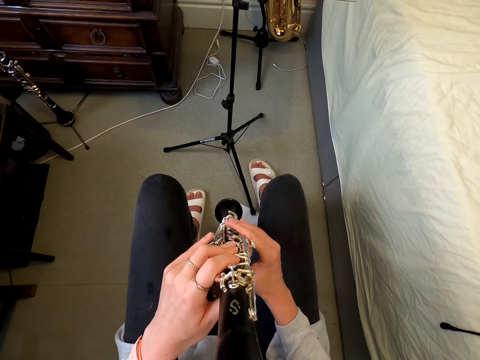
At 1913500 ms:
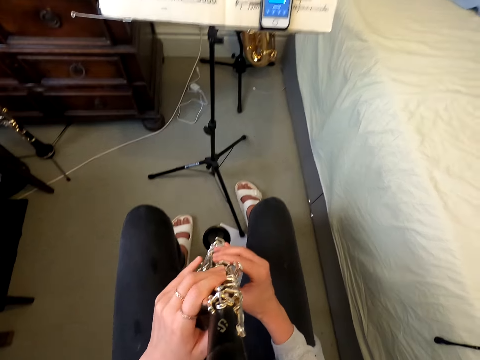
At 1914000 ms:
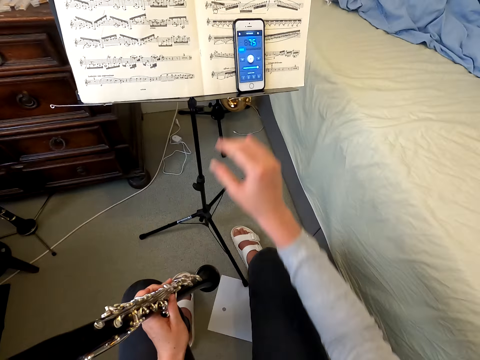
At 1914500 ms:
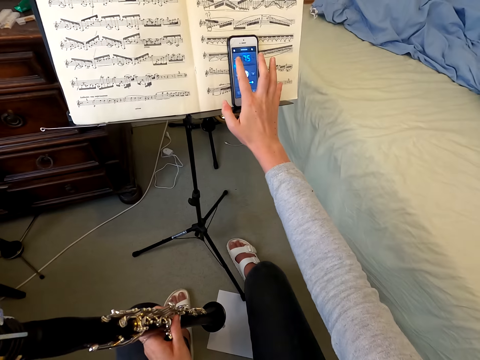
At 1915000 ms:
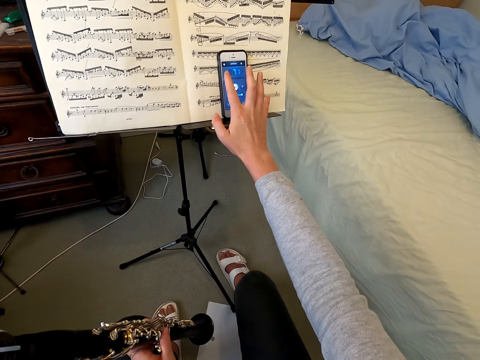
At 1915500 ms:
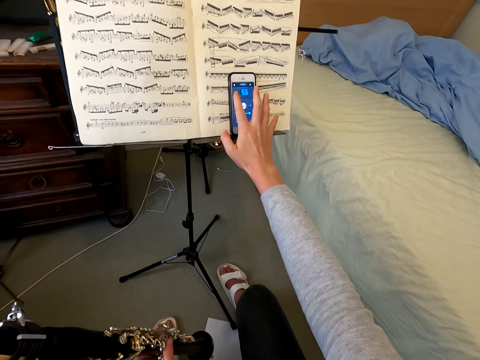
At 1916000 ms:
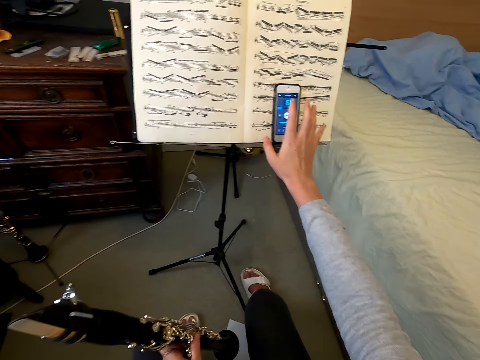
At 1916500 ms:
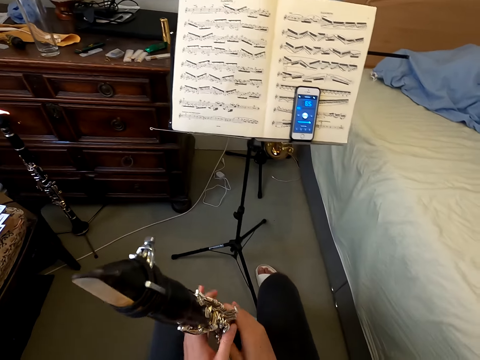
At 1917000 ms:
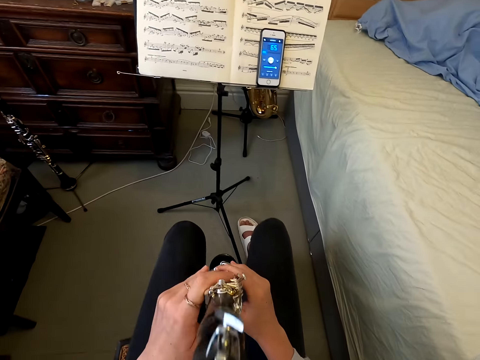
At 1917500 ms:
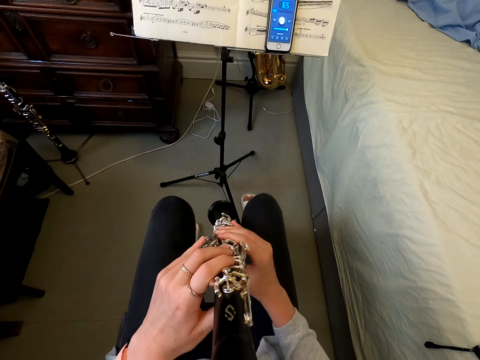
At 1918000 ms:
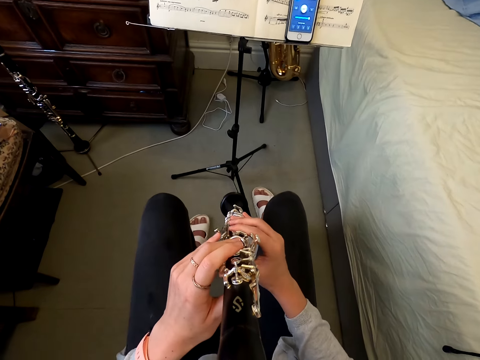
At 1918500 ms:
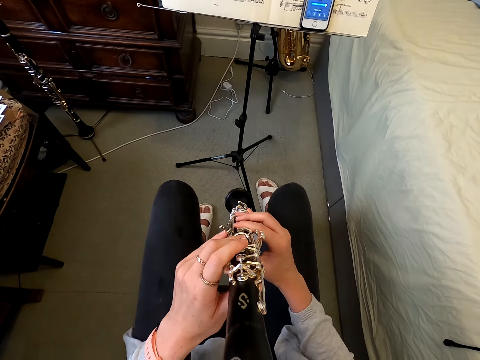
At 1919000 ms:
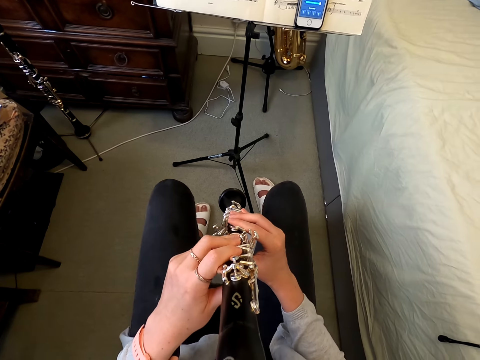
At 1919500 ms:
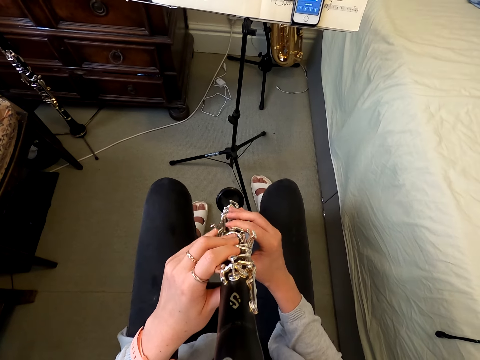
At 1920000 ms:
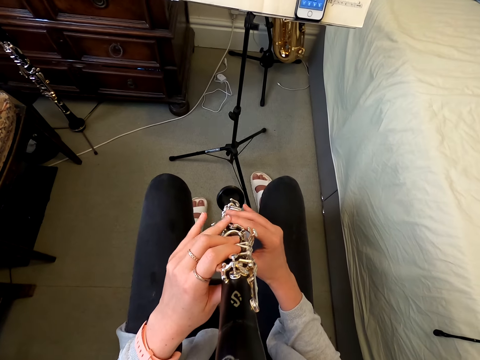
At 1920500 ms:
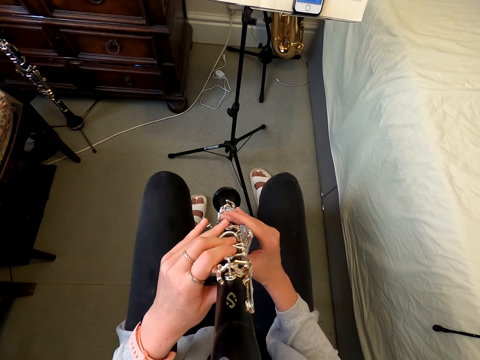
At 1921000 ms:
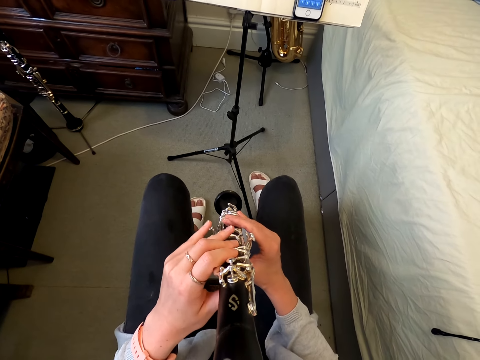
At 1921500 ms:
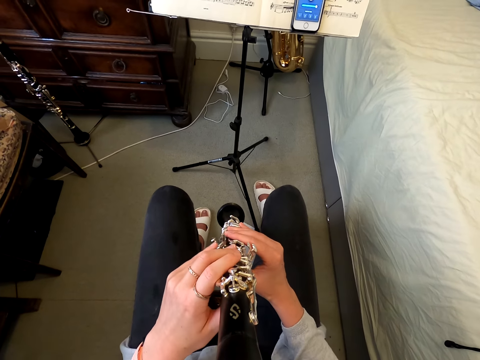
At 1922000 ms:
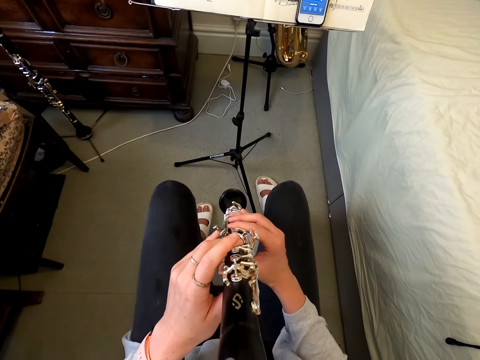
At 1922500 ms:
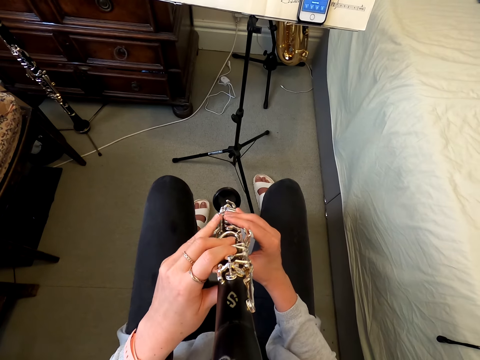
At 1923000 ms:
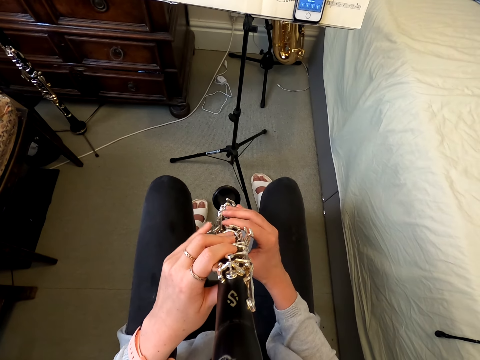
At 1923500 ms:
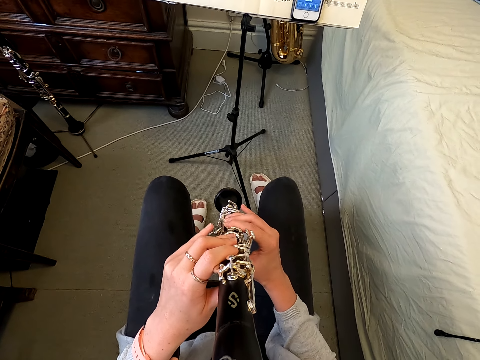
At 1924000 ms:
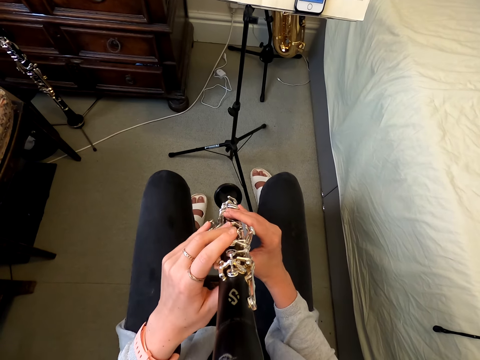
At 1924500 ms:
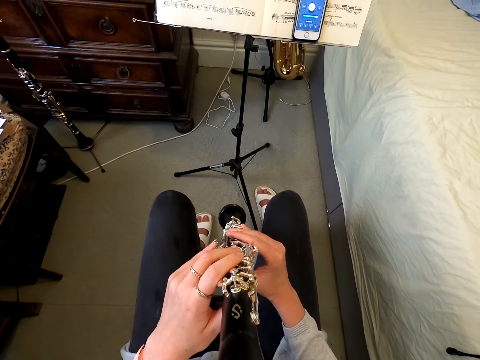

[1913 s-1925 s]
The camera wearer taps on the phone. They hold a reed instrument. They touch the clarinet. They play the clarinet.

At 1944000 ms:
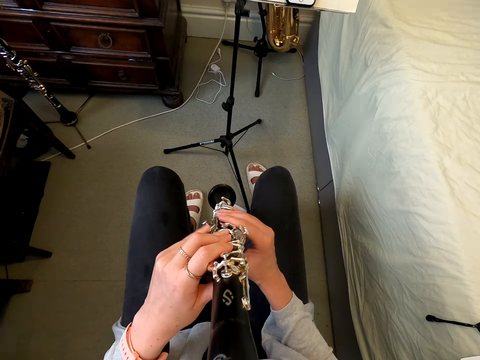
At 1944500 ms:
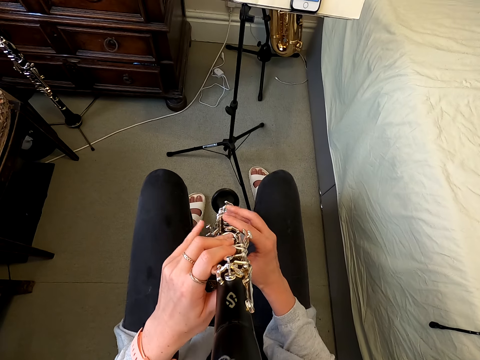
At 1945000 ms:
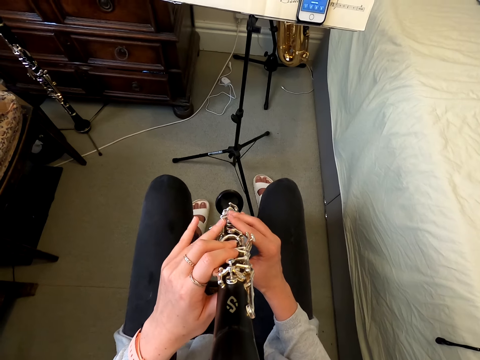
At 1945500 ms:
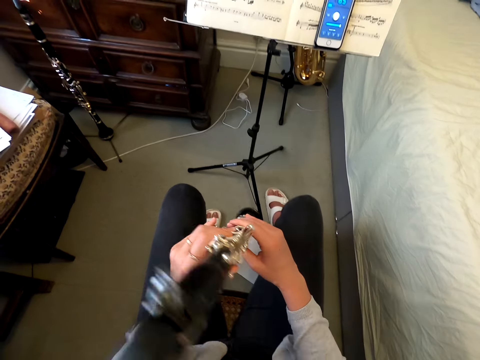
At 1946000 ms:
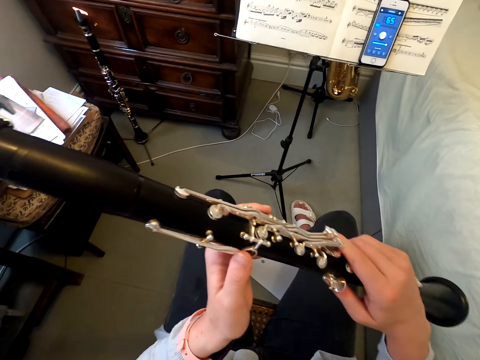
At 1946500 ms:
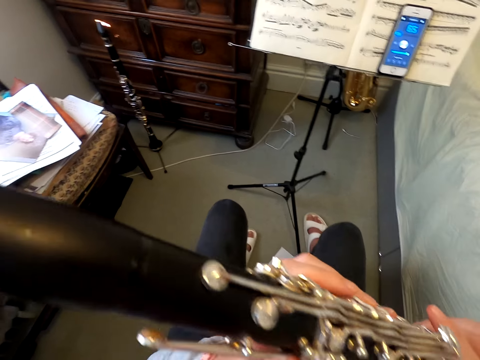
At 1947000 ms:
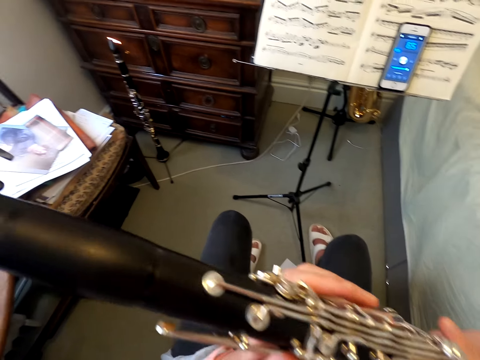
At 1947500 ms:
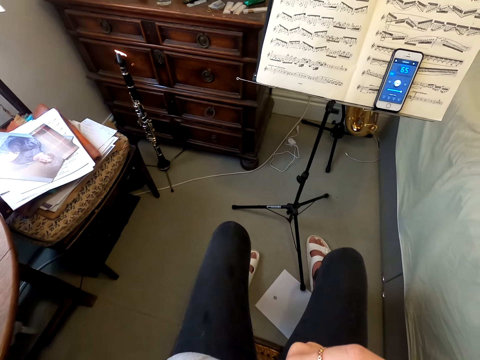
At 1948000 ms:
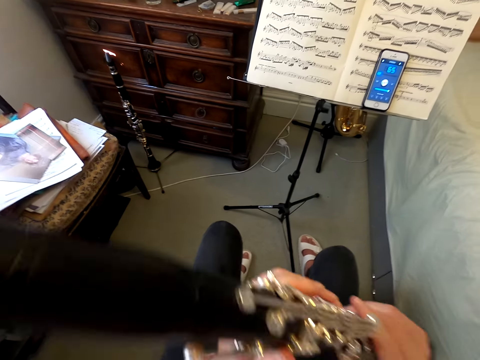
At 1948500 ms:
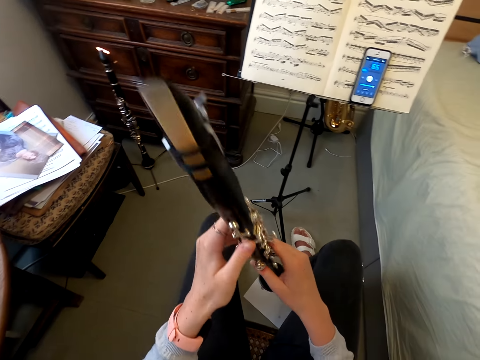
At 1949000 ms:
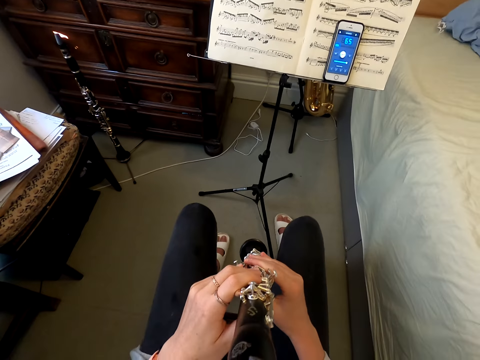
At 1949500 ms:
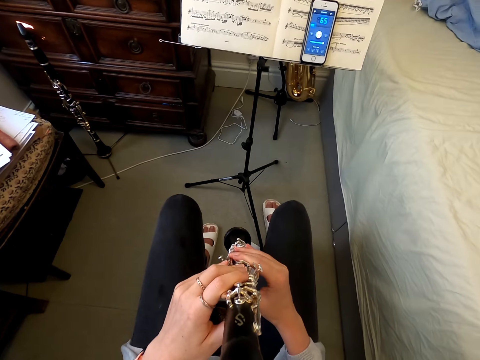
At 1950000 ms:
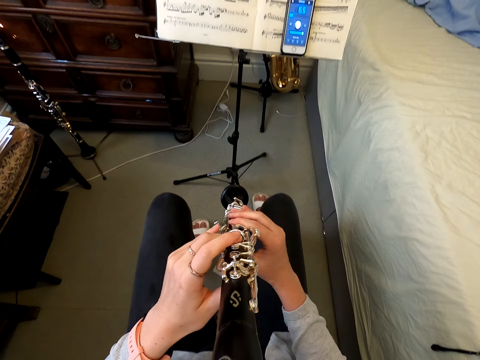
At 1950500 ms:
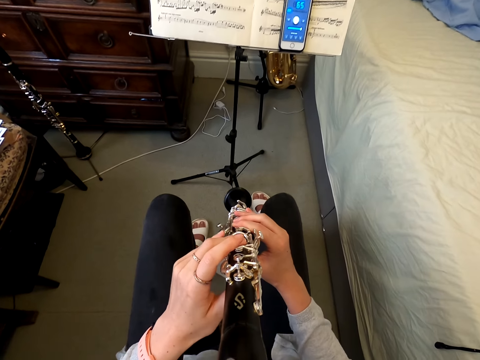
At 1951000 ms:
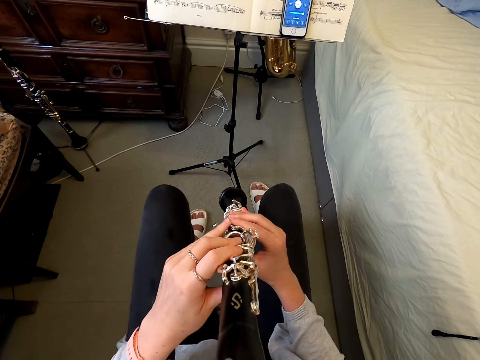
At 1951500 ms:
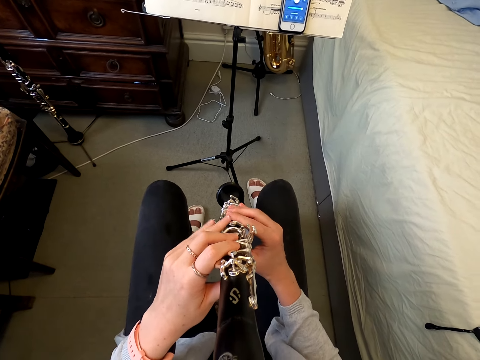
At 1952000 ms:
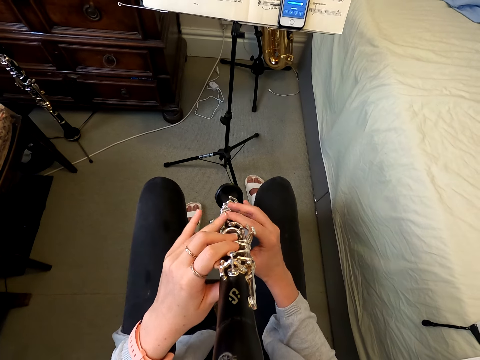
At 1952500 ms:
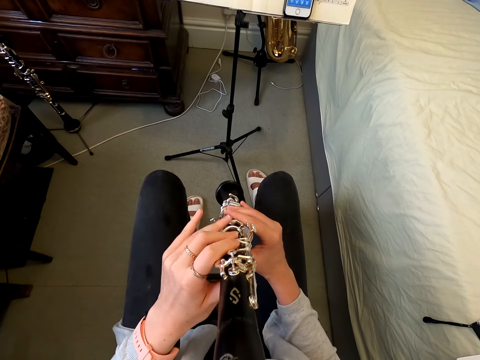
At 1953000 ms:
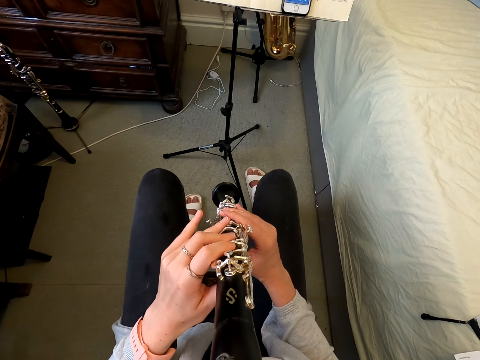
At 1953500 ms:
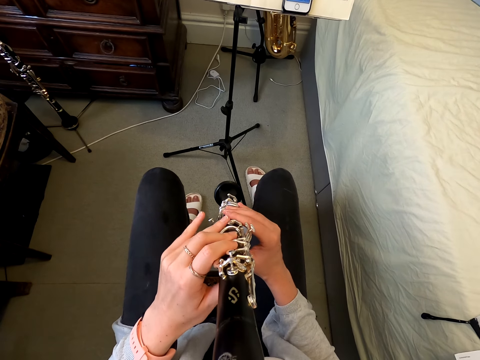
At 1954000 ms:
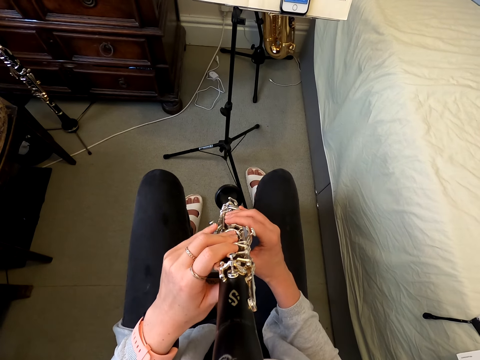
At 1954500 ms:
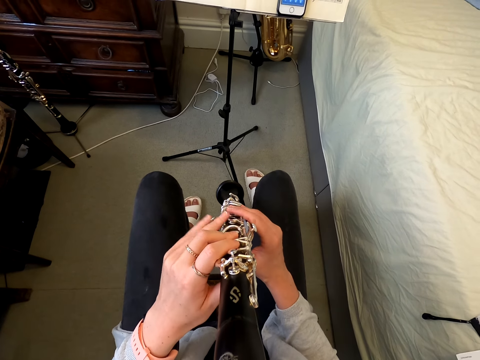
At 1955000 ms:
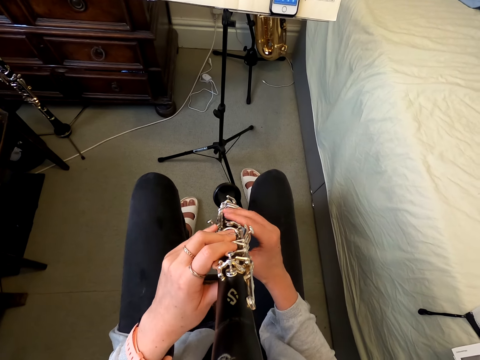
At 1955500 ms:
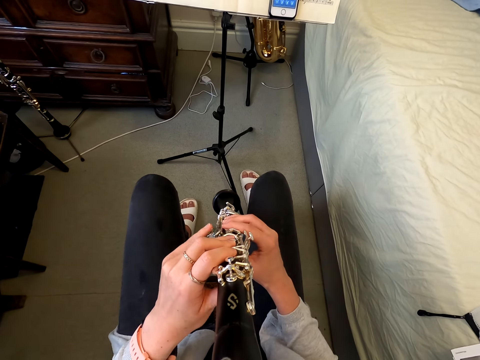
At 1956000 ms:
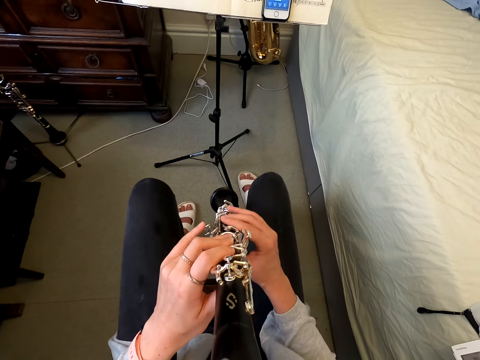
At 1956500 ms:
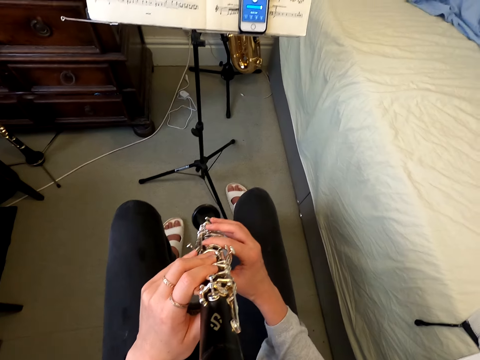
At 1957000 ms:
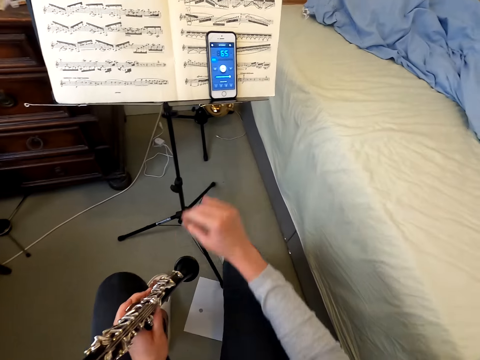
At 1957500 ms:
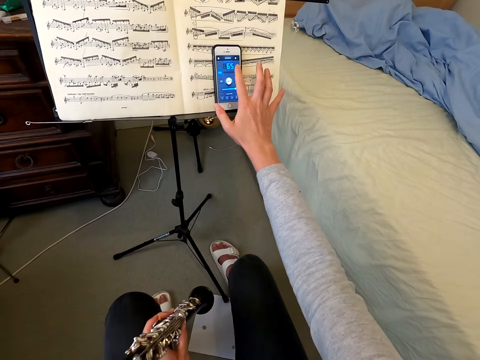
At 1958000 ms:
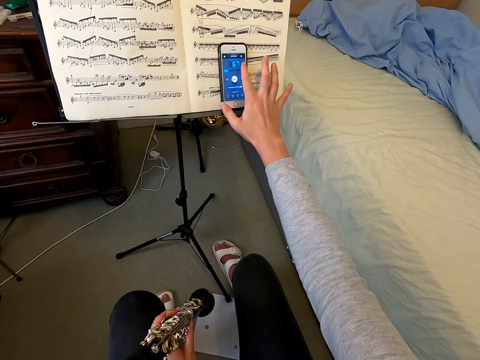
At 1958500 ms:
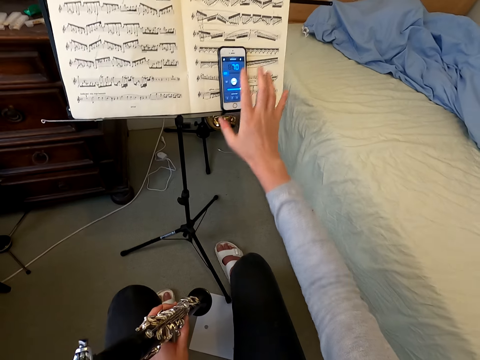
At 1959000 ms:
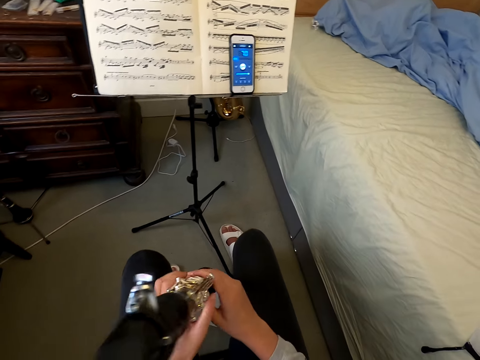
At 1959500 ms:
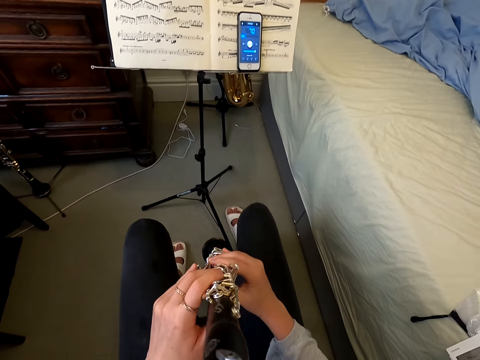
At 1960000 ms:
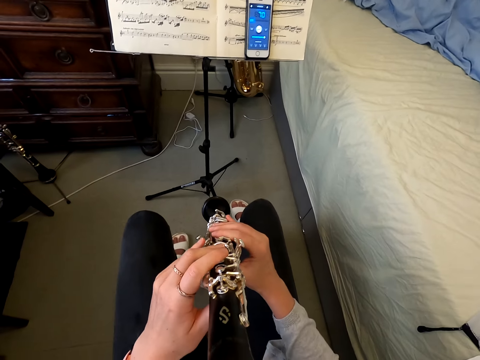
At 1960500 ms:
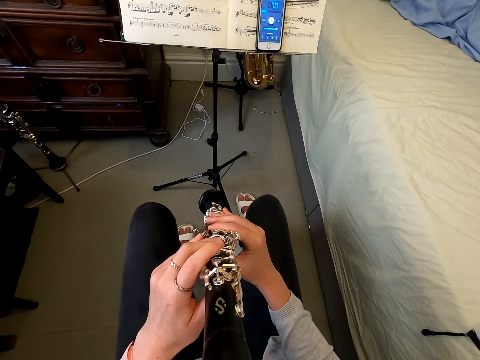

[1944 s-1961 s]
The camera wearer holds a reed instrument. They play the reed instrument. They tap the phone. They hold the reed instrument.
